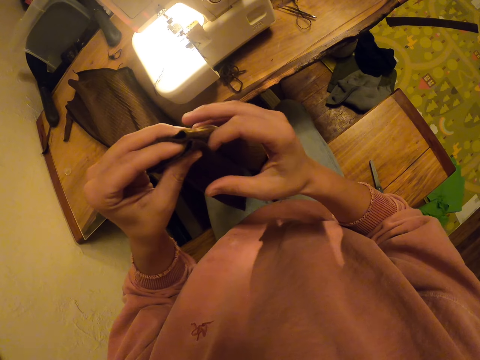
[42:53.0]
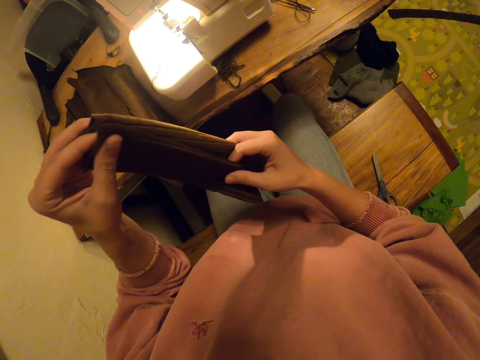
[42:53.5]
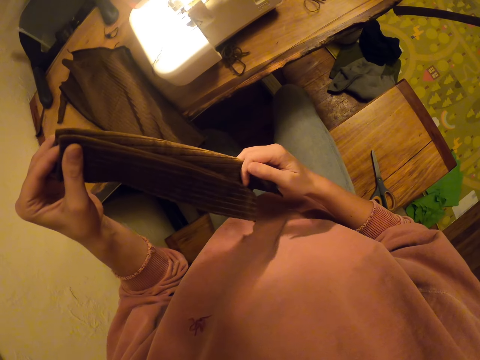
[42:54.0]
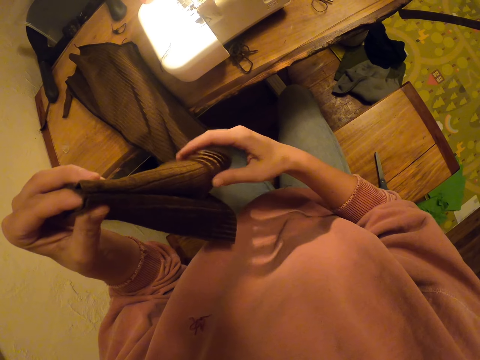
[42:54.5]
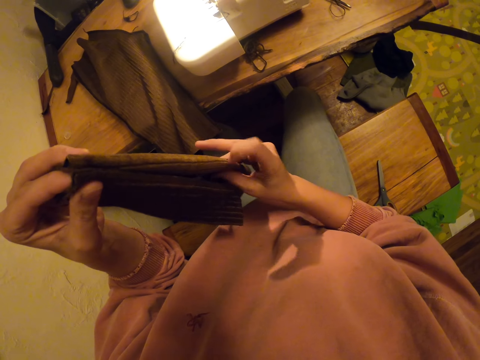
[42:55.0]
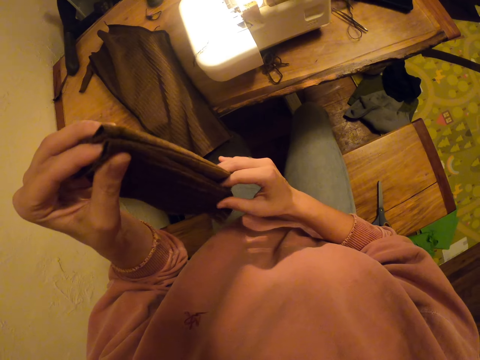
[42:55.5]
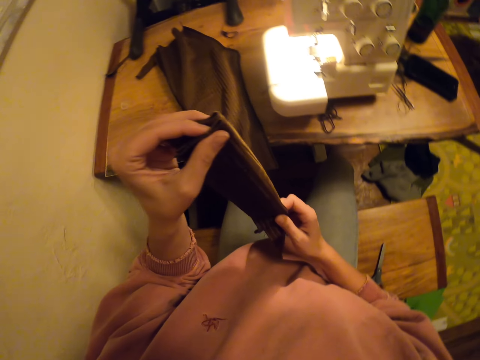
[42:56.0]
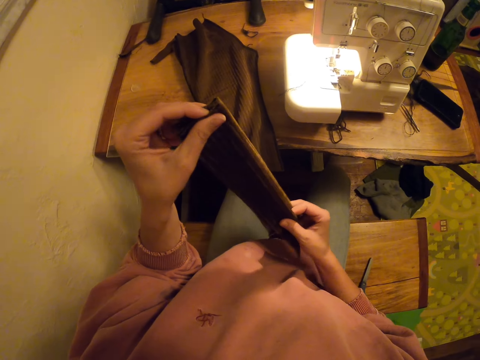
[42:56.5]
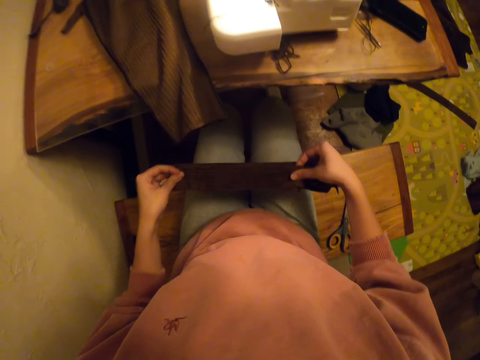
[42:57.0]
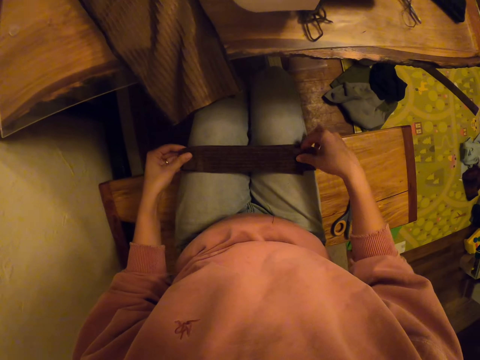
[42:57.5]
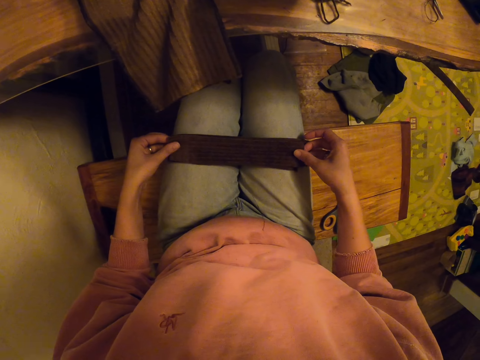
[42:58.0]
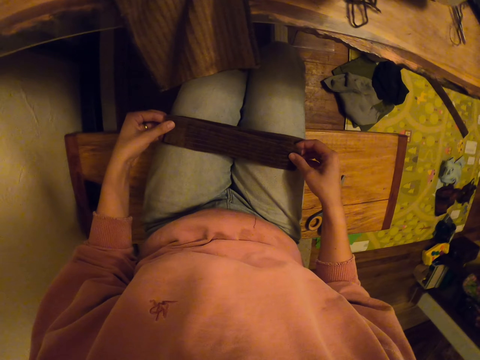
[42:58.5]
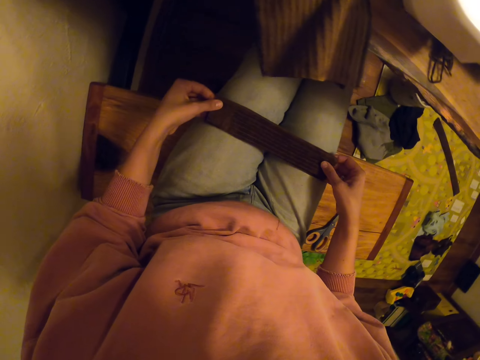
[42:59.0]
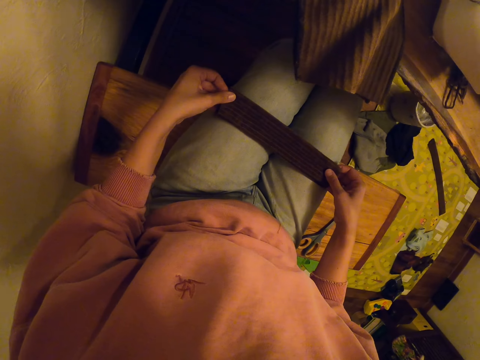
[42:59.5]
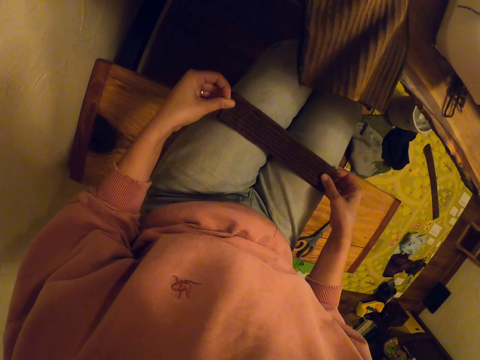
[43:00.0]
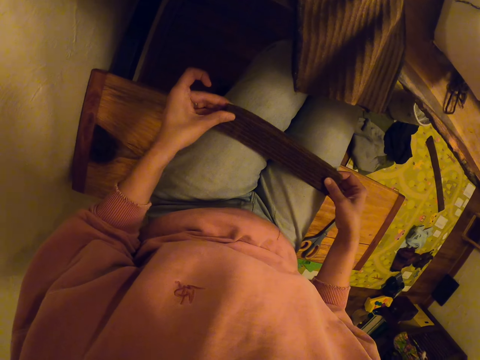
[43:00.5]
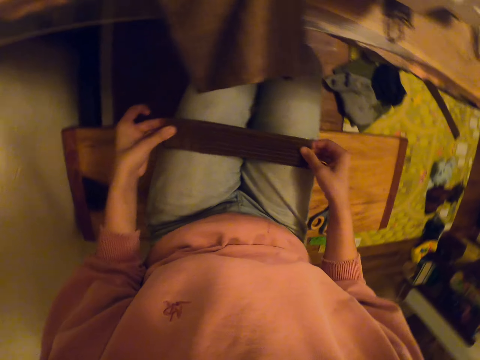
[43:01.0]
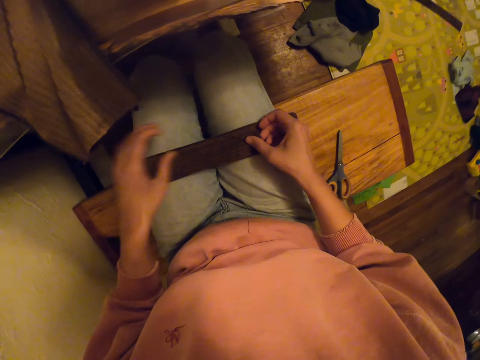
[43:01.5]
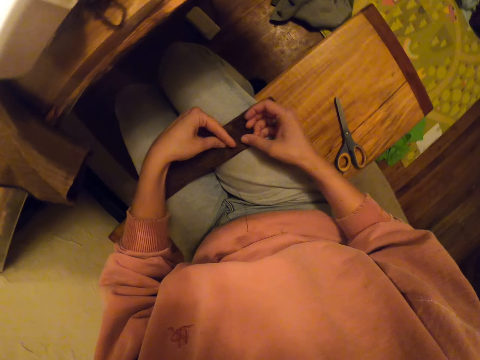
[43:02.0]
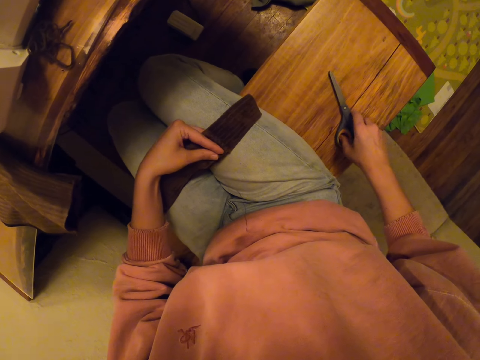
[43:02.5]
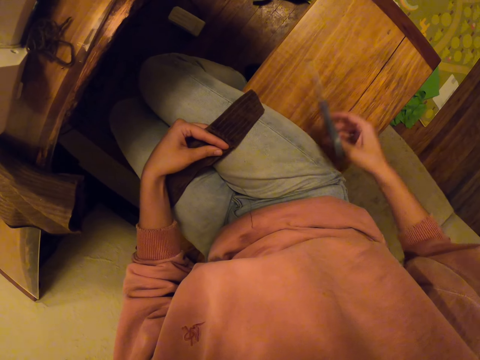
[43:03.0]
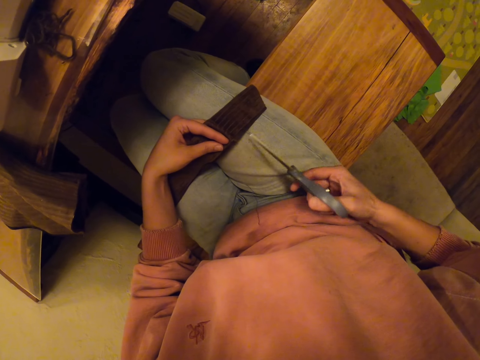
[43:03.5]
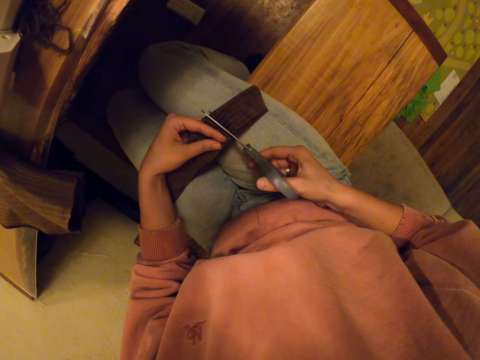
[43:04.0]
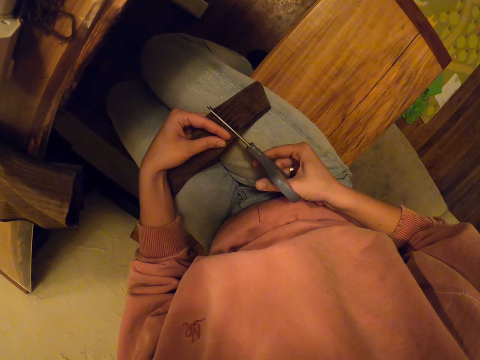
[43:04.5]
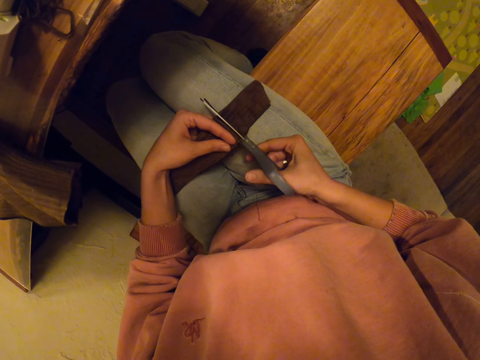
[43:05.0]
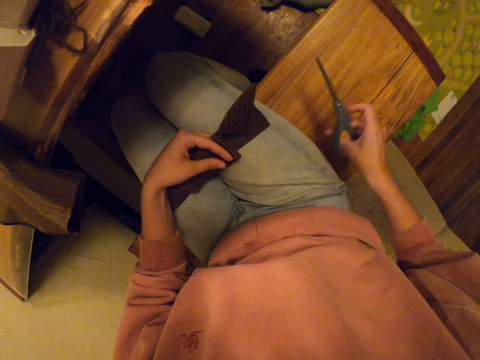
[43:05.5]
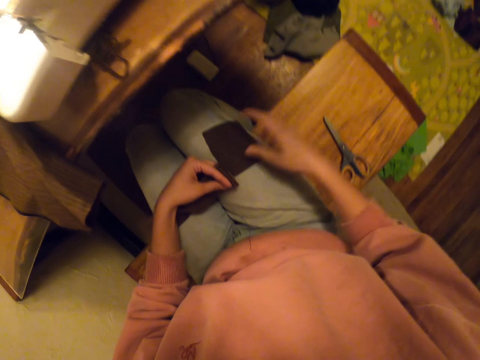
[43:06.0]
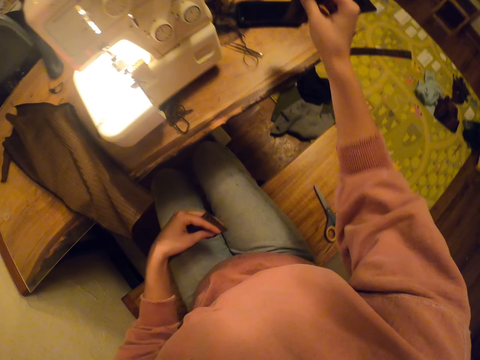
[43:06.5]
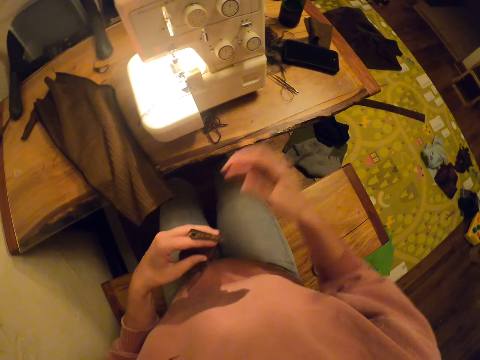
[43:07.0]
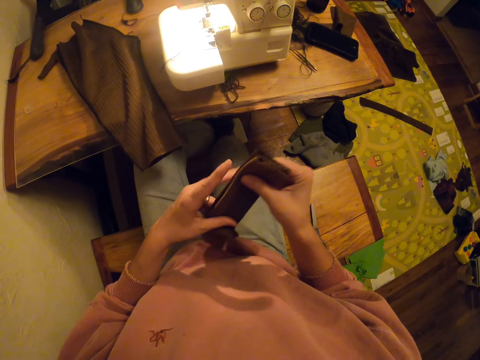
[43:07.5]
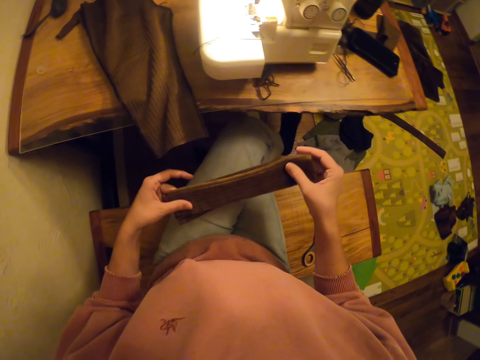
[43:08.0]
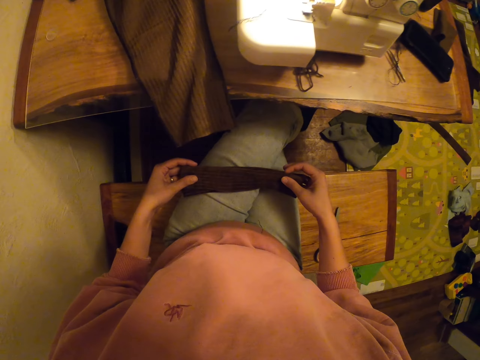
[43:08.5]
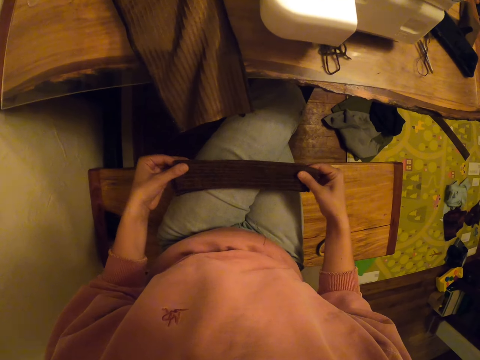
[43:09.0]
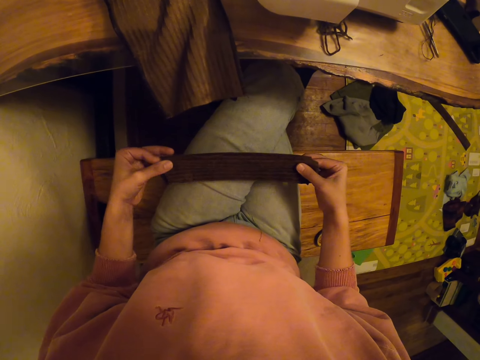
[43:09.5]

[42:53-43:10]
The camera wearer measures a piece of cloth with both hands. They straighten pieces of cloth with both hands. They put the pieces of cloth in the lap. They hold the pieces of cloth in the lap. They pick up scissors. They cut the cloth with the scissors. They put the scissors down. They put the cut piece on the table. They adjust a piece of material. They straighten the pieces of cloth with both hands.

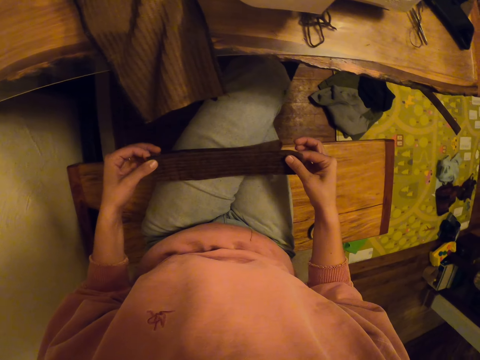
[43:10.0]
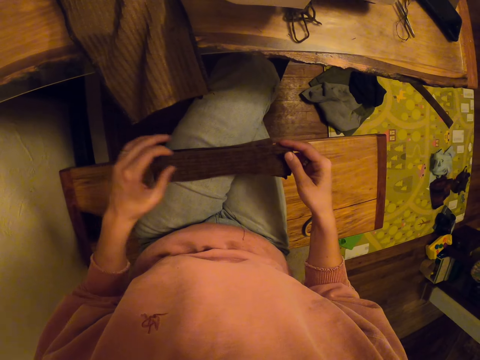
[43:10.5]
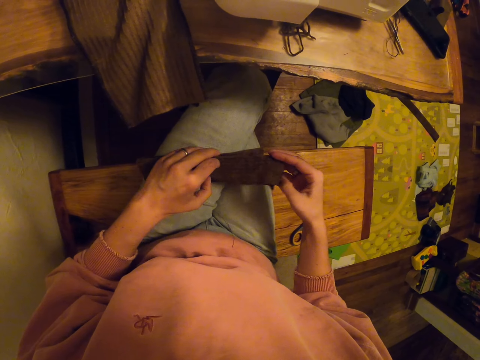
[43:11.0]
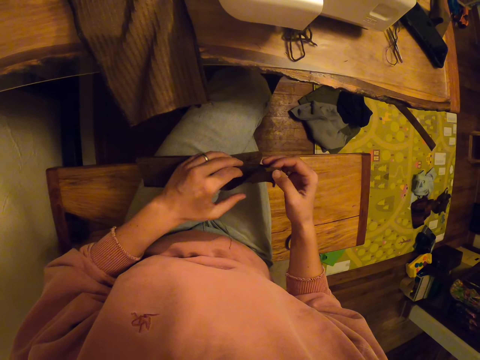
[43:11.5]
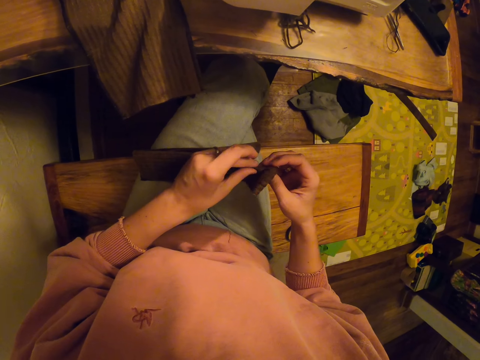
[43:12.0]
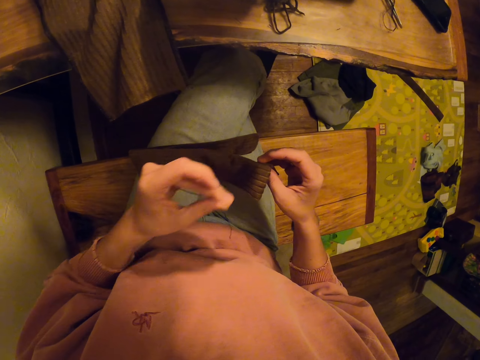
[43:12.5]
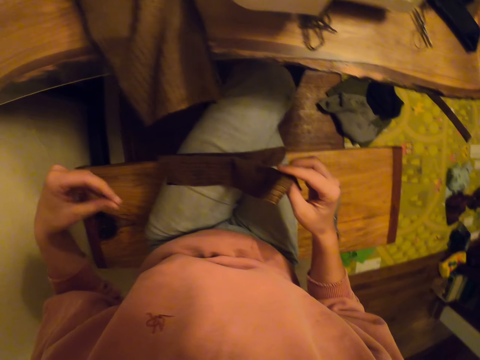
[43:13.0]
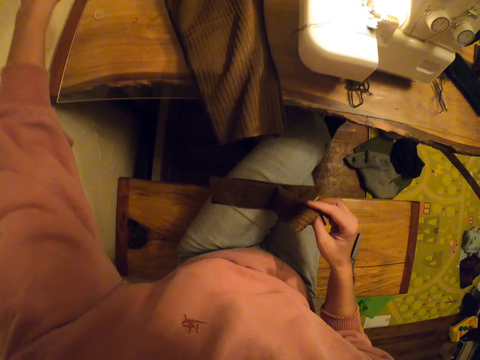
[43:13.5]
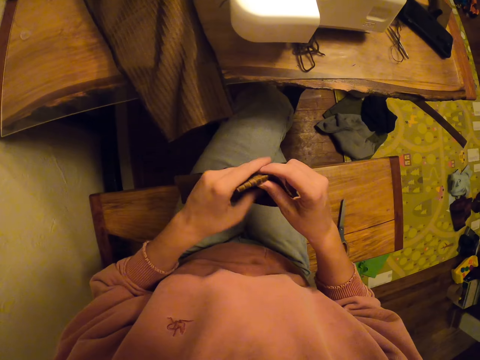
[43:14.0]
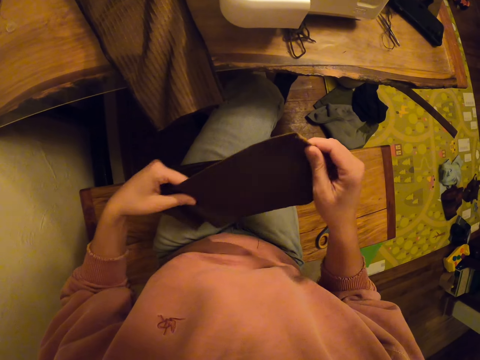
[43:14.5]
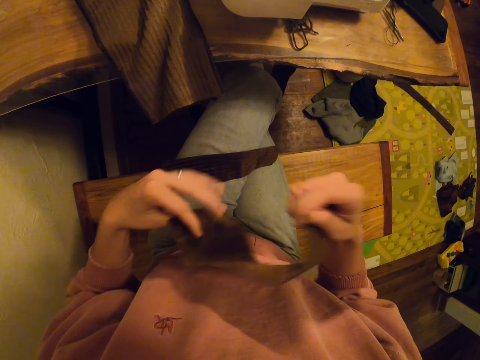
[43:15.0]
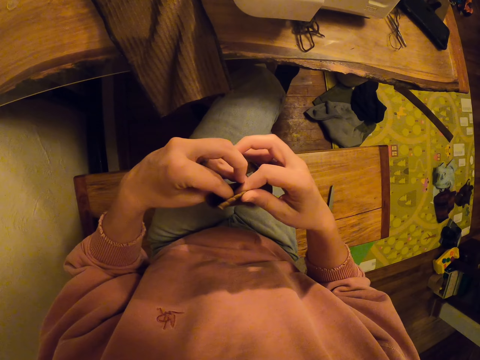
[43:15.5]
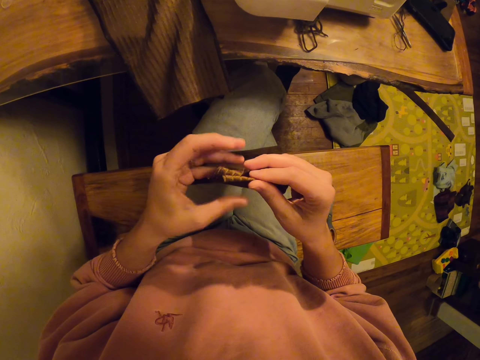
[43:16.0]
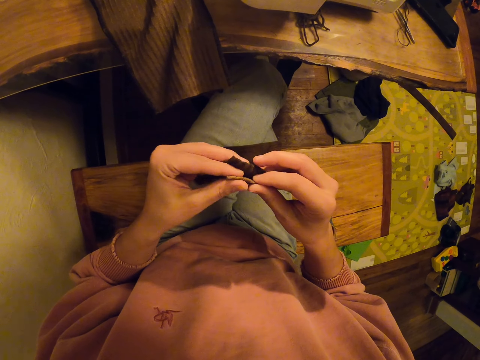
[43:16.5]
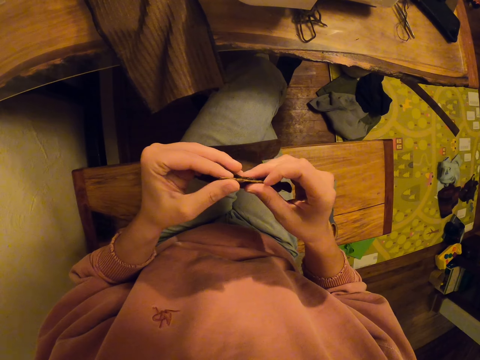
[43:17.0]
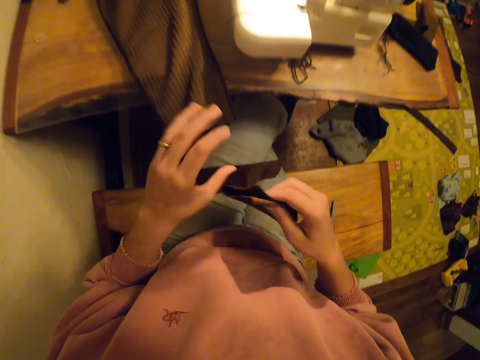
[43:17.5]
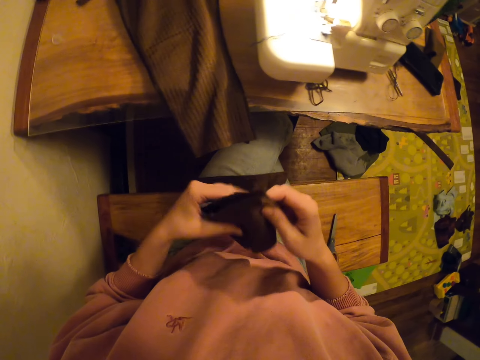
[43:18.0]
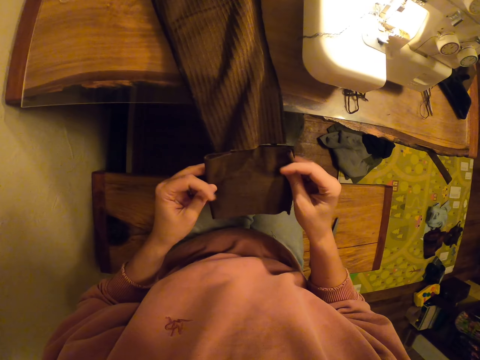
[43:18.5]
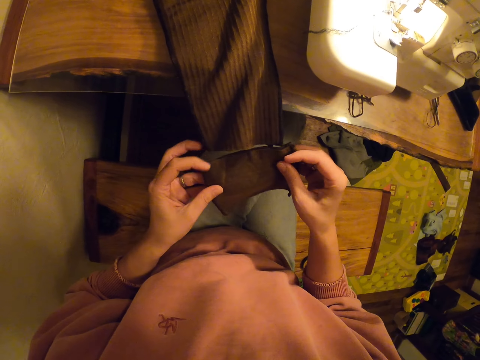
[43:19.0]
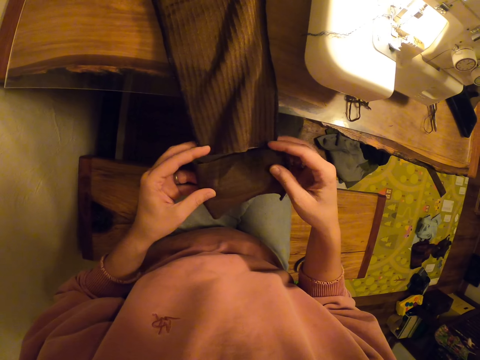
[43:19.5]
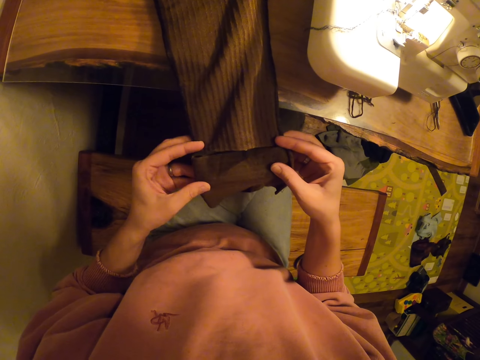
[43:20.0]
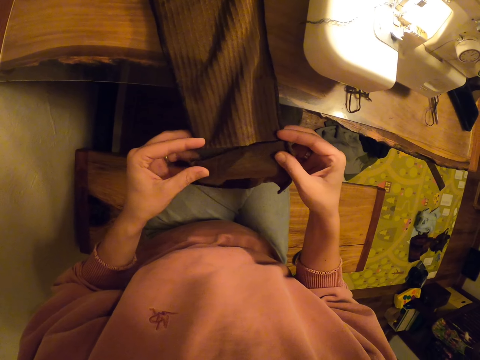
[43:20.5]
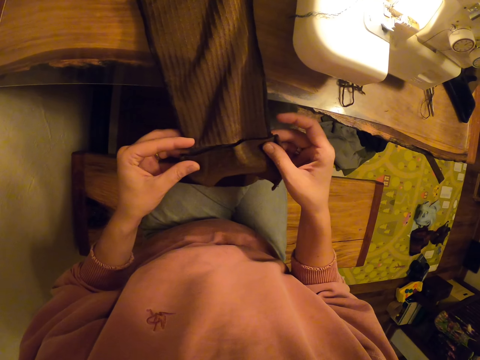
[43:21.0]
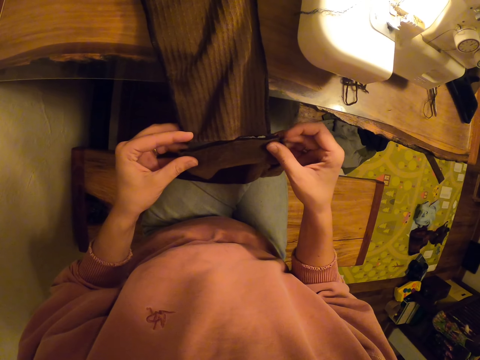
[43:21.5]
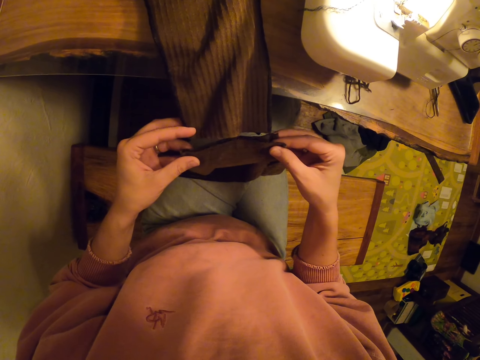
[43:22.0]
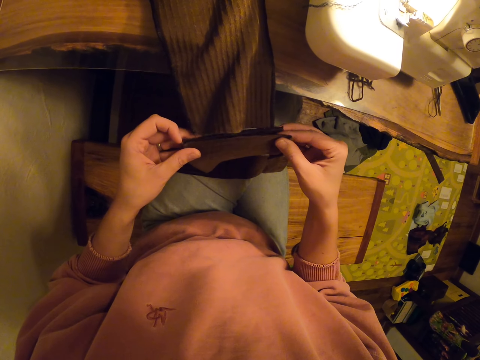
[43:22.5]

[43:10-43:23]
The camera wearer holds pieces of cloth with both hands. They pull a thread from the cloth. They throw the thread on the table. They fold a piece of cloth with both hands. They hold the pieces of cloth with both hands. They level a piece of material with clothing. They measure the piece of cloth with both hands.
